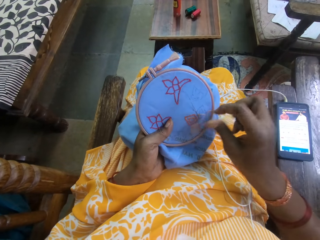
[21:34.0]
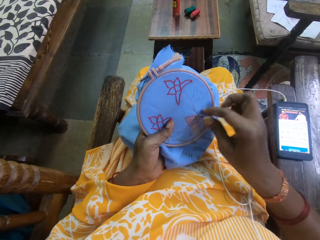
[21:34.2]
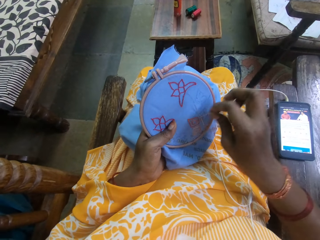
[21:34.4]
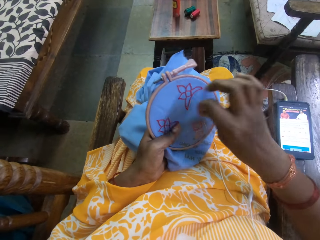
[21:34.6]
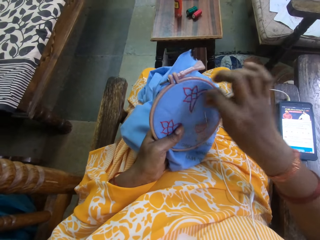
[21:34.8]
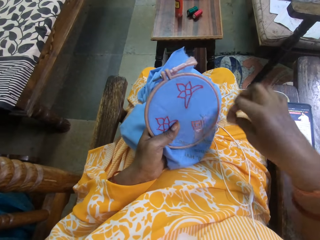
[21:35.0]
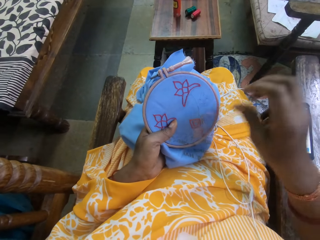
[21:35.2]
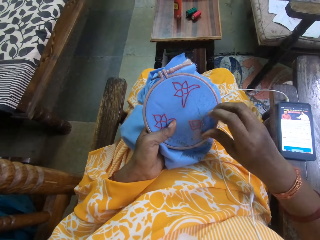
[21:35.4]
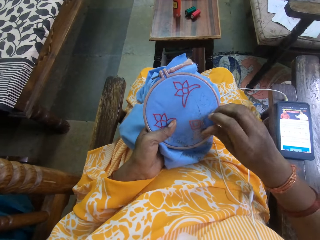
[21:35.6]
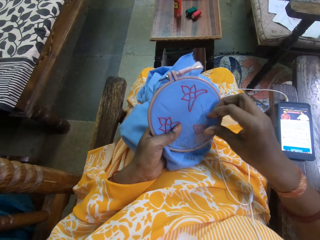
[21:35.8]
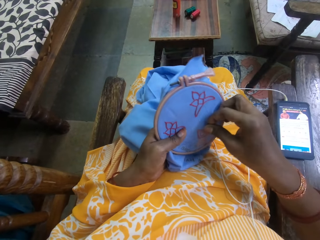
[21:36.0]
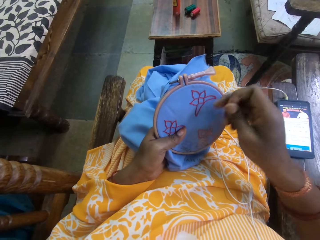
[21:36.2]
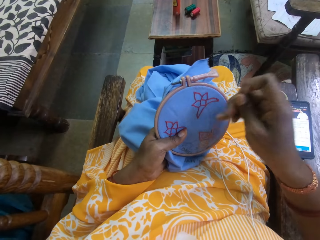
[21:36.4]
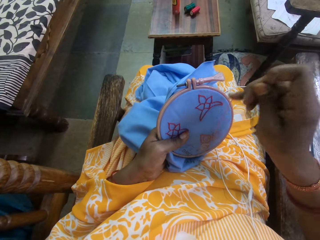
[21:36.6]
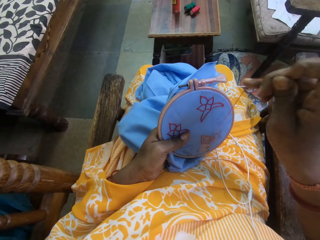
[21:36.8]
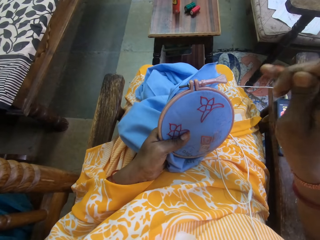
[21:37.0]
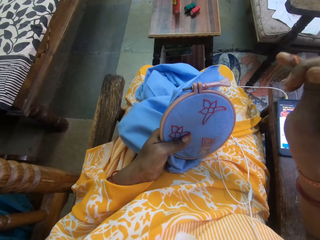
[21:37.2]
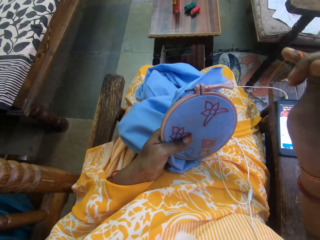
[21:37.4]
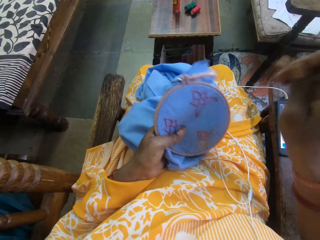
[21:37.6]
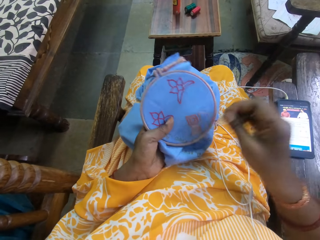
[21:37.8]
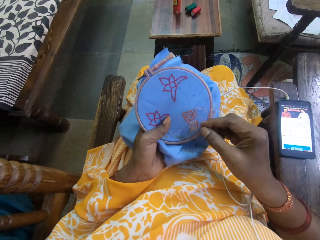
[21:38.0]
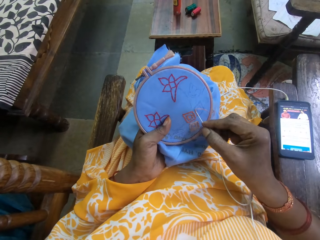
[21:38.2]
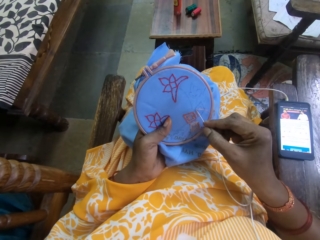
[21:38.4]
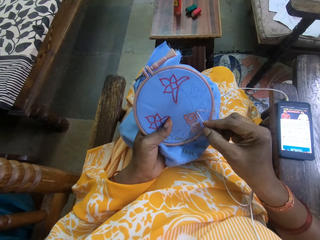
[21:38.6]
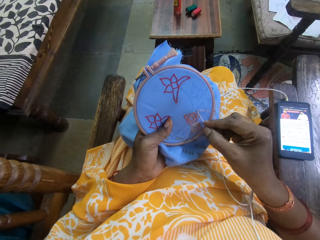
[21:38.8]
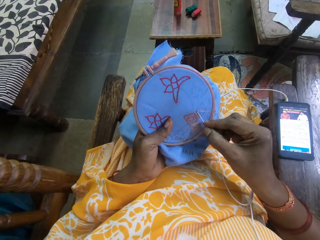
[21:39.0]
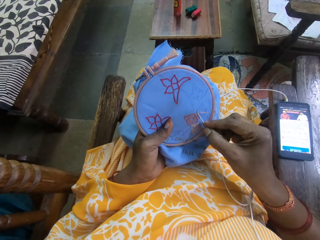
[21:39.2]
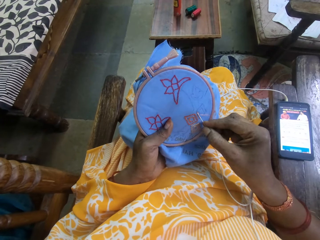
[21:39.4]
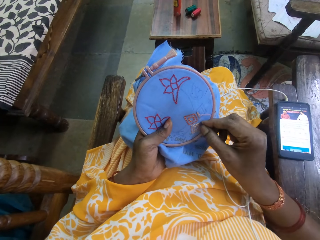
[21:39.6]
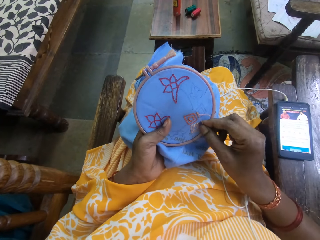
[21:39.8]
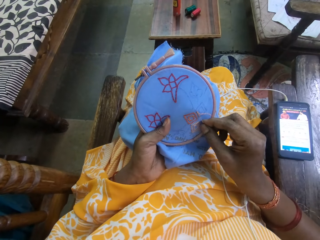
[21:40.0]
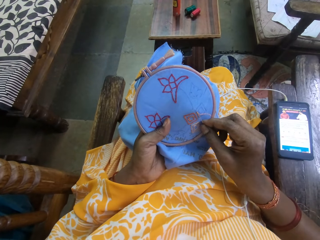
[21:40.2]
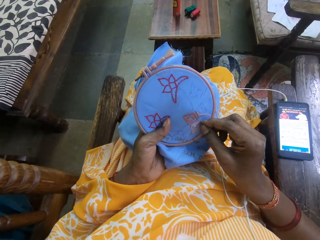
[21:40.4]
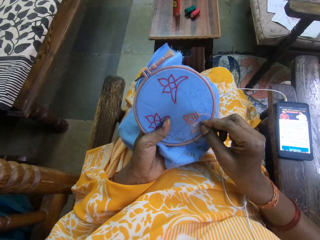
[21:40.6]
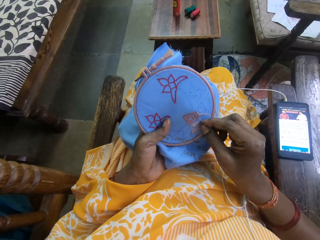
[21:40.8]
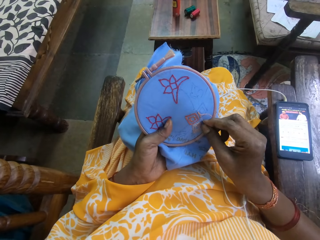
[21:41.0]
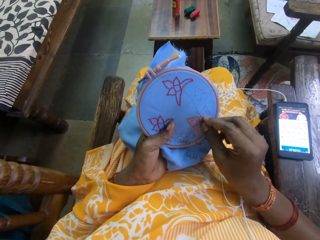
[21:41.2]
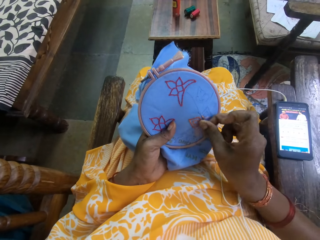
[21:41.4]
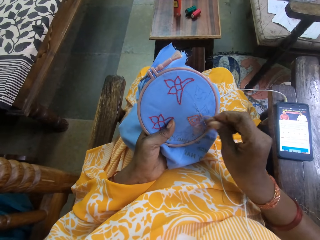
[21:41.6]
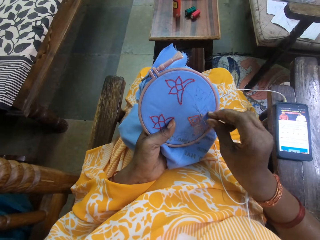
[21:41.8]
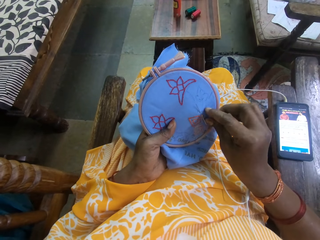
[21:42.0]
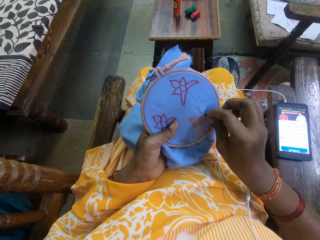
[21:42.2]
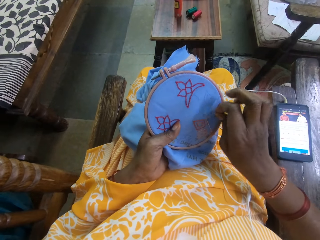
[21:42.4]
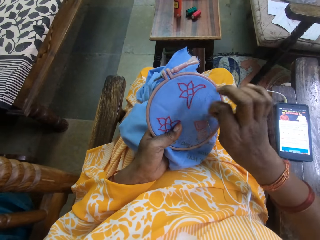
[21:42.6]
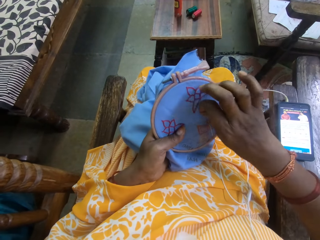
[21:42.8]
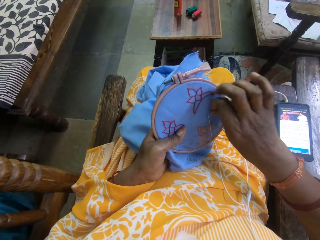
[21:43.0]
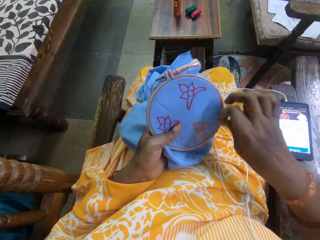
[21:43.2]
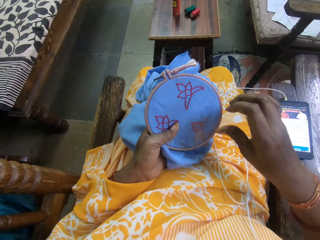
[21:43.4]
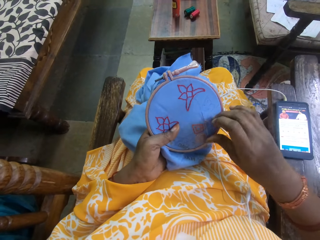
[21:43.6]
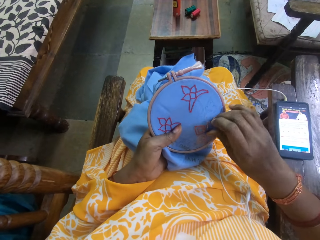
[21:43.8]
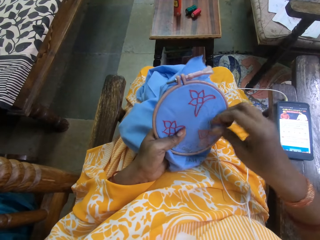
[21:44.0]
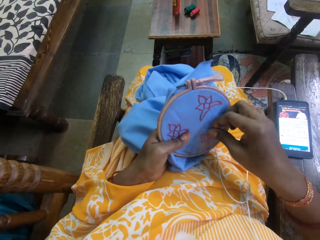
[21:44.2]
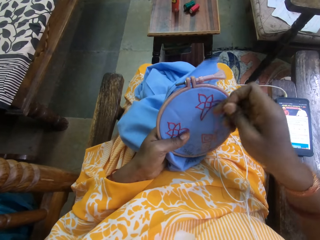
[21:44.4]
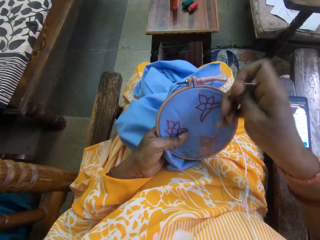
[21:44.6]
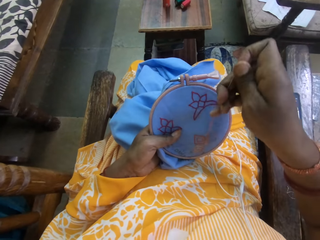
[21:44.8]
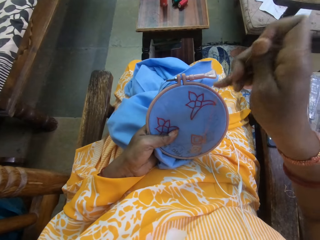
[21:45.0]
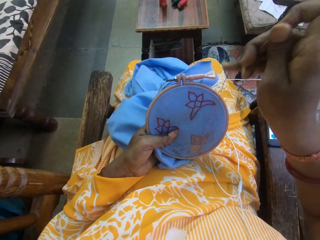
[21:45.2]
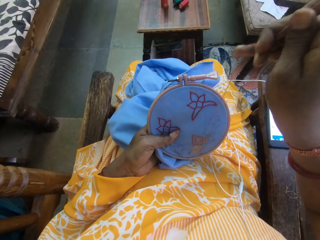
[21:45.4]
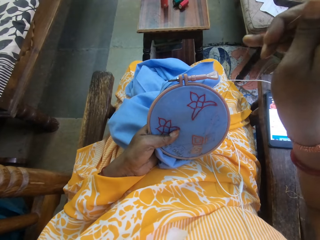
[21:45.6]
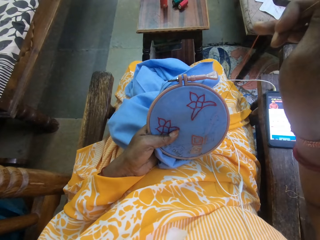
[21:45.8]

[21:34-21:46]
The camera wearer inserts the needle into the cloth. They move the thread on the cloth. They pull the thread on the cloth. They insert the needle into the cloth. They move the thread on the cloth.

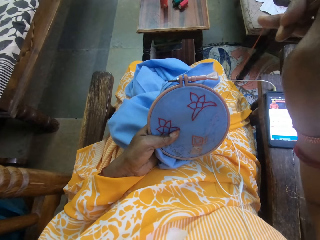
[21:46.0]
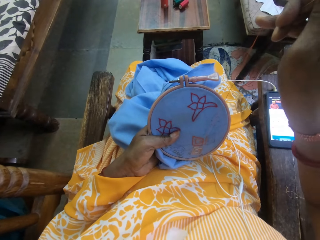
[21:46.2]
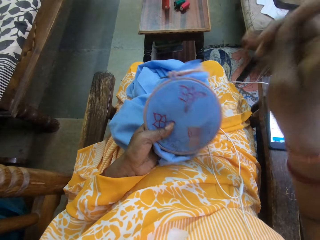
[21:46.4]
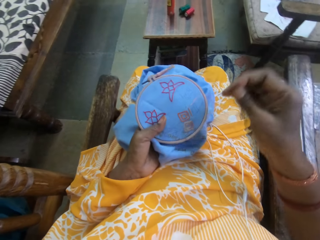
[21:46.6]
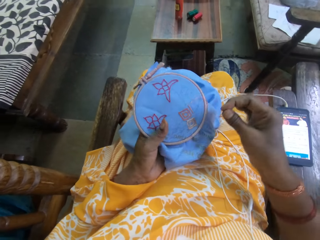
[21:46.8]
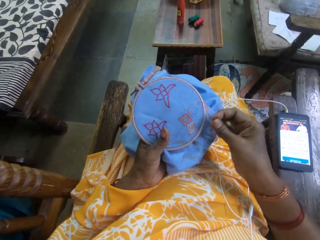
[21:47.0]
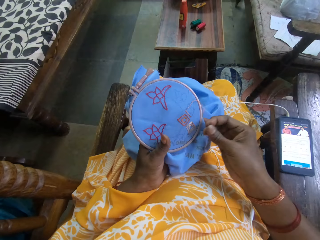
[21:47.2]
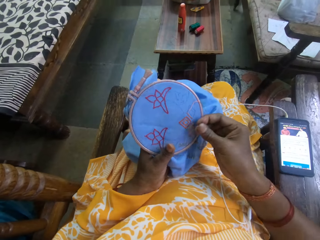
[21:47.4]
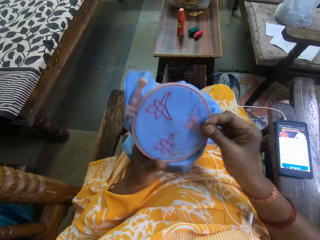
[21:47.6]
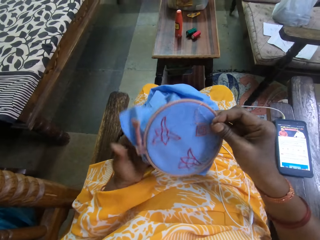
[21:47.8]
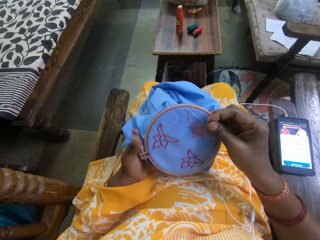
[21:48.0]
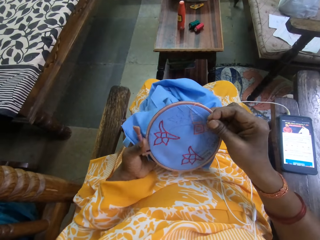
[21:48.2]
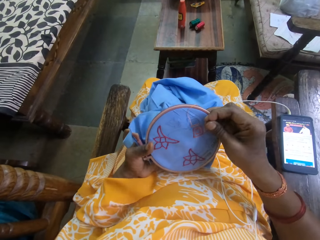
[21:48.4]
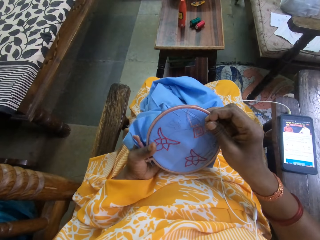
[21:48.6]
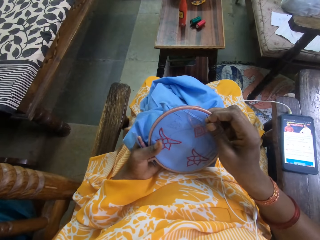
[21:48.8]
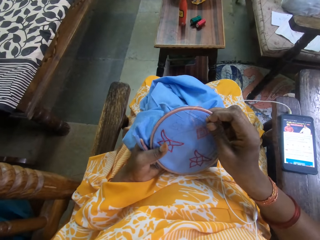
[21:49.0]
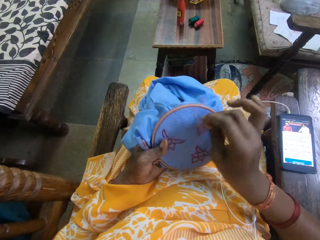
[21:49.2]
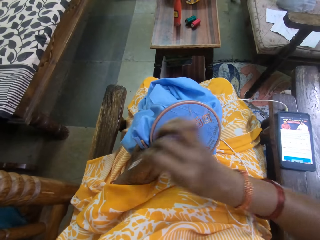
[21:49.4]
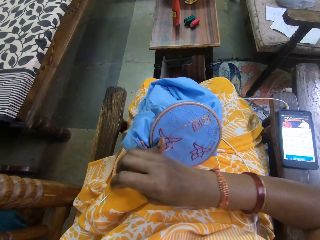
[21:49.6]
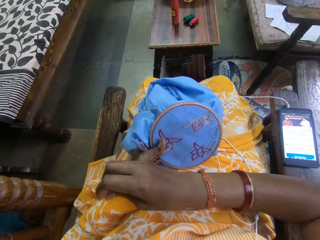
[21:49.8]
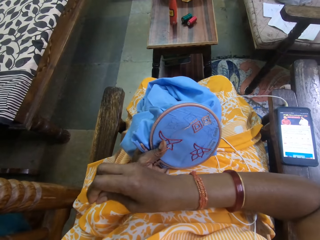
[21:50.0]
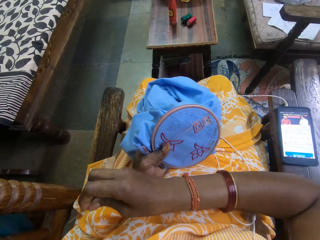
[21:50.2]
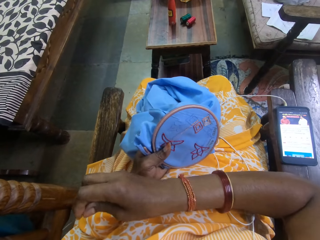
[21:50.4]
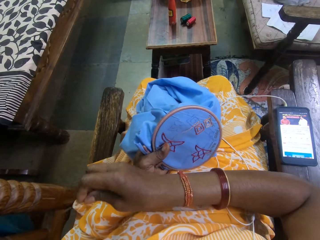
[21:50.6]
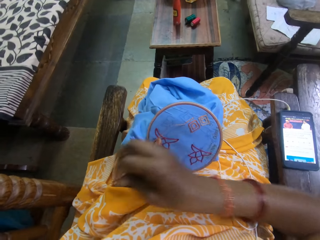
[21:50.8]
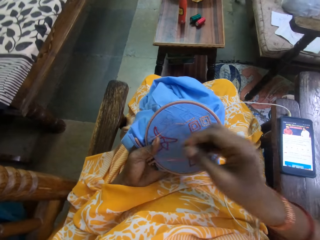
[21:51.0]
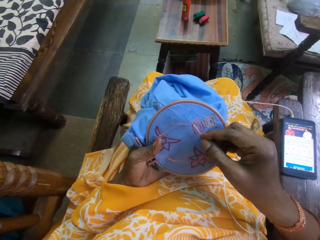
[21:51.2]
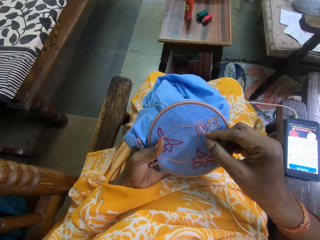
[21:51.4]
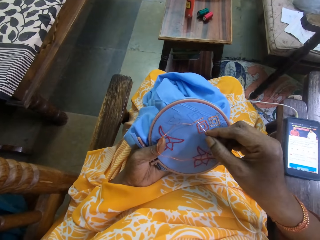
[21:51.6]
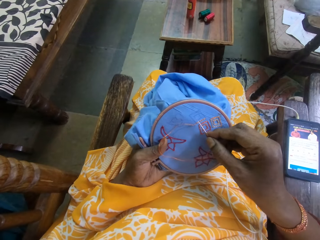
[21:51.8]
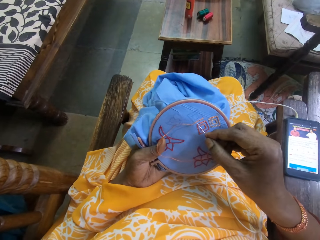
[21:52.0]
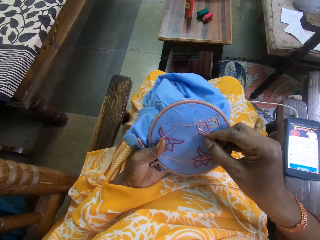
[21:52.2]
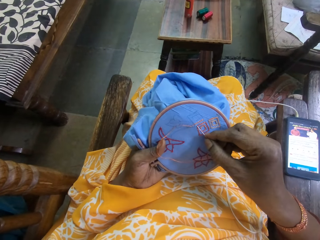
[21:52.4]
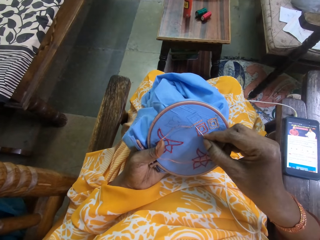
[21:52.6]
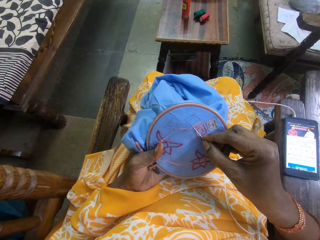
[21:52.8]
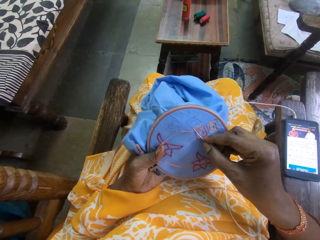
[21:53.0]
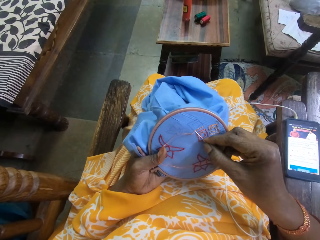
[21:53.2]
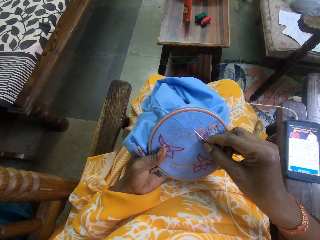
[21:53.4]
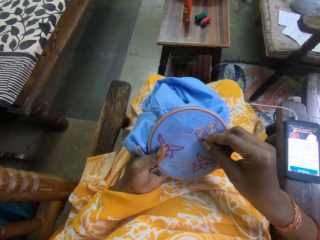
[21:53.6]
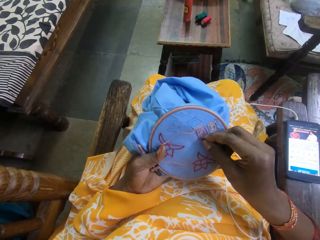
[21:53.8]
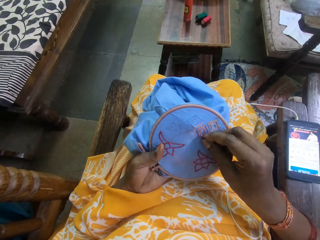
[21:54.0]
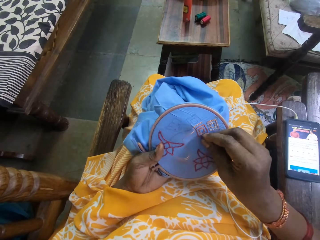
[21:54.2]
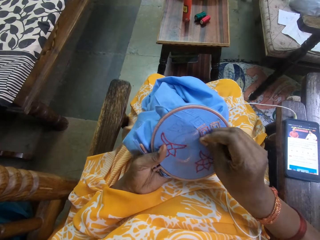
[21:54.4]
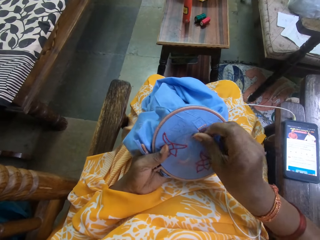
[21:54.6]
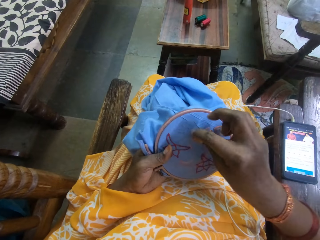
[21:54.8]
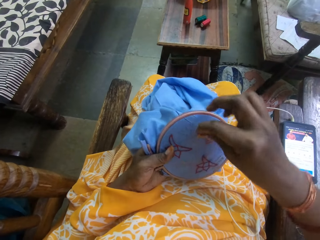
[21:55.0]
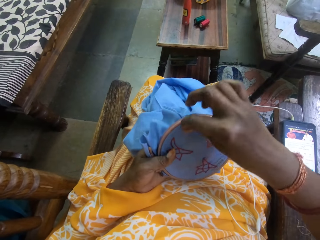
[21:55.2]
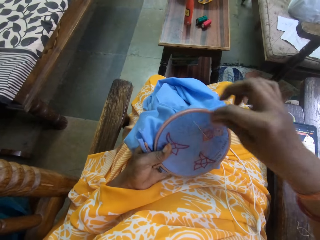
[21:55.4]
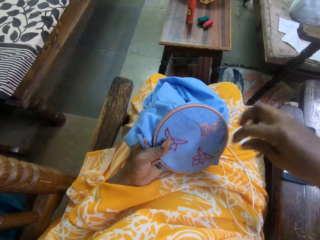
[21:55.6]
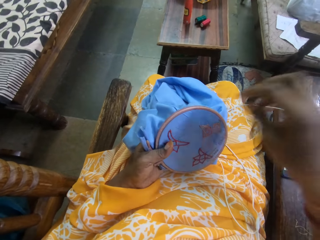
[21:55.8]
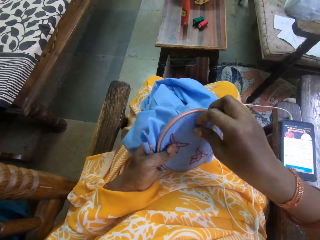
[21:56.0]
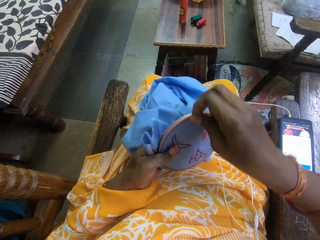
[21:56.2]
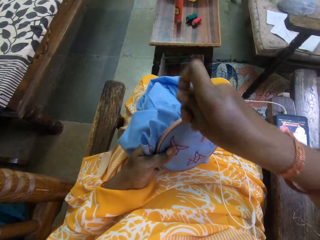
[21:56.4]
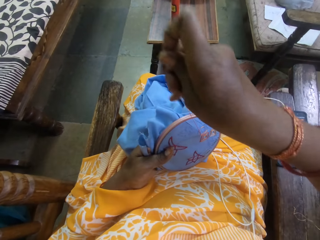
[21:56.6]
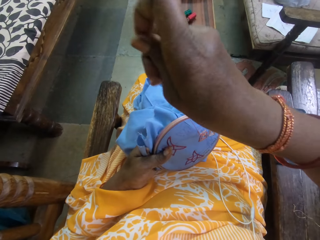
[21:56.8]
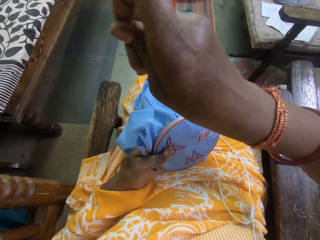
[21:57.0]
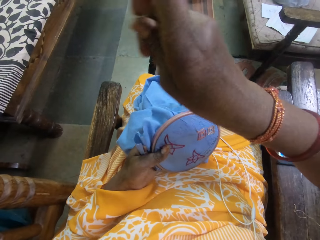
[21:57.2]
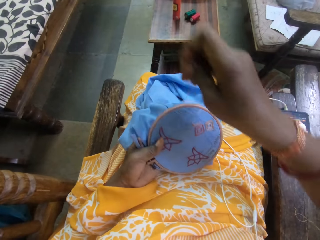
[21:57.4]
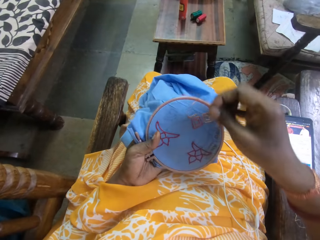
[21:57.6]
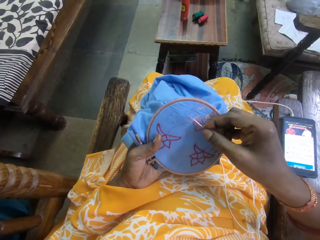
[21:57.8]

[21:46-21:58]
The camera wearer pulls the thread on the cloth. She turns the embroidery hoop with both hands. She sews embroidery stitches on the fabric with the needle in her right hand. She pulls the thread on the cloth. She inserts the needle into the cloth. She moves the thread on the cloth.
